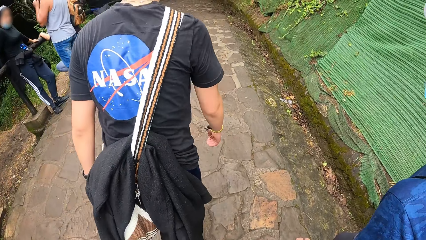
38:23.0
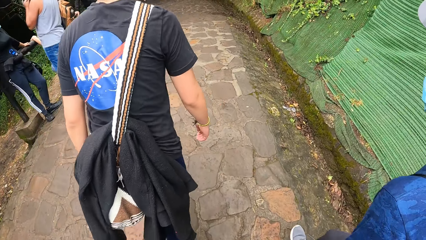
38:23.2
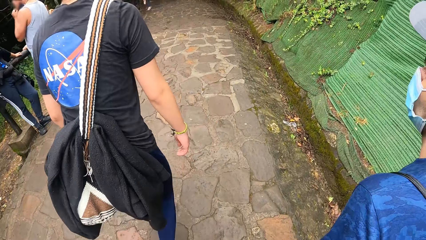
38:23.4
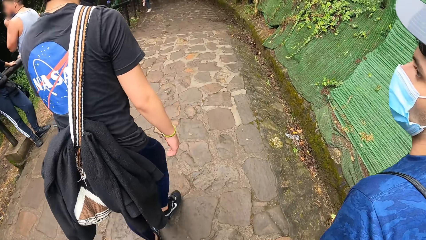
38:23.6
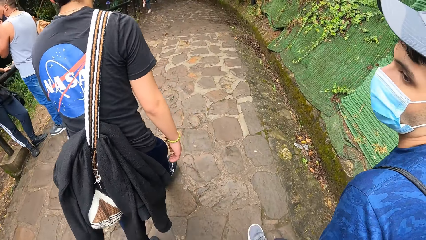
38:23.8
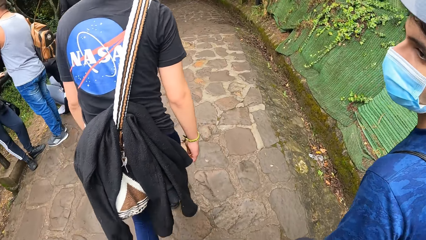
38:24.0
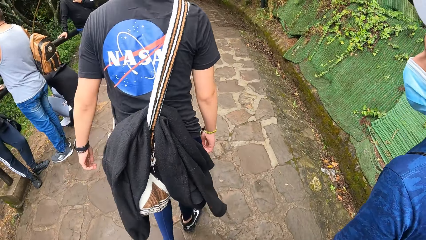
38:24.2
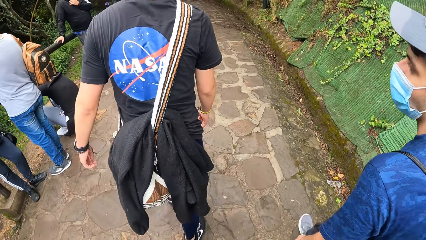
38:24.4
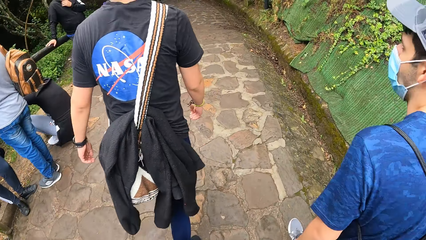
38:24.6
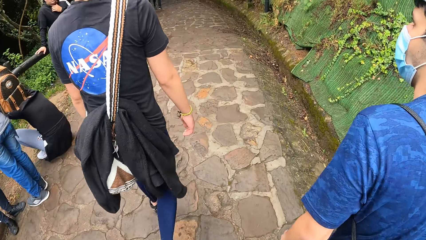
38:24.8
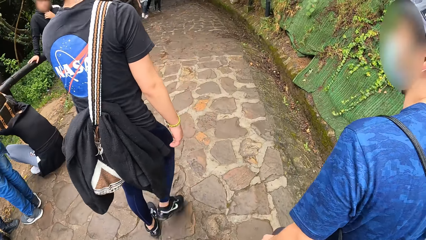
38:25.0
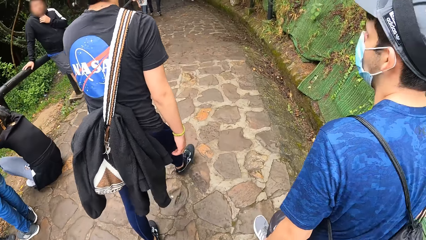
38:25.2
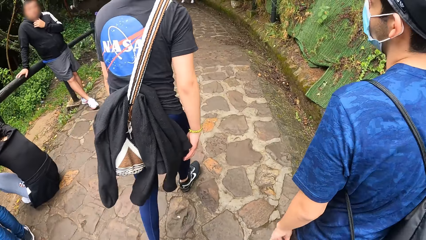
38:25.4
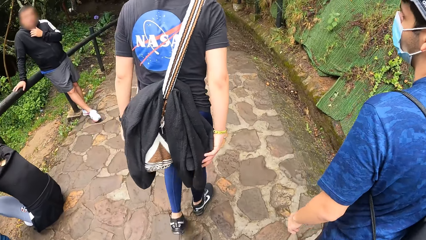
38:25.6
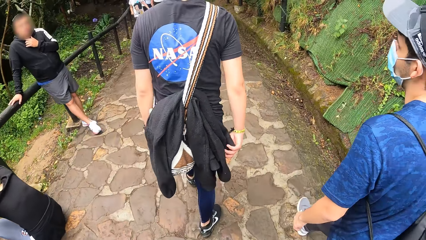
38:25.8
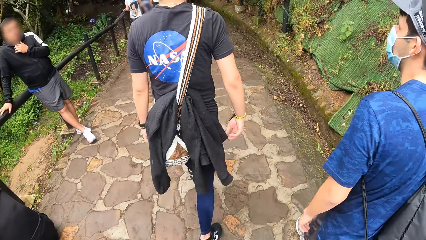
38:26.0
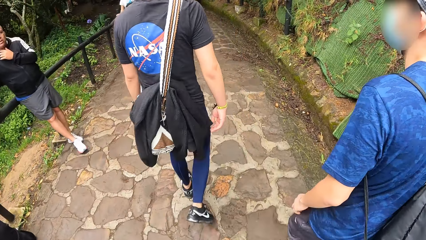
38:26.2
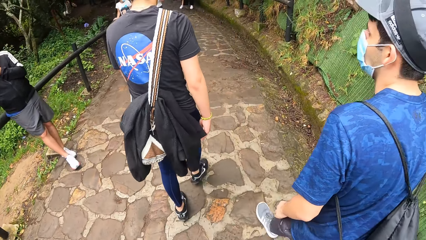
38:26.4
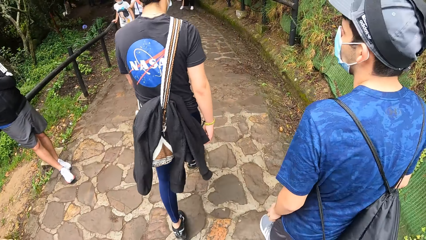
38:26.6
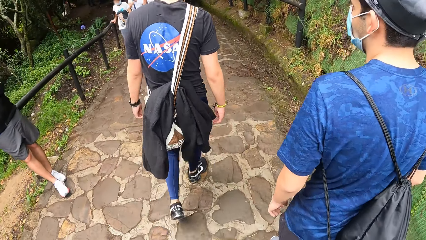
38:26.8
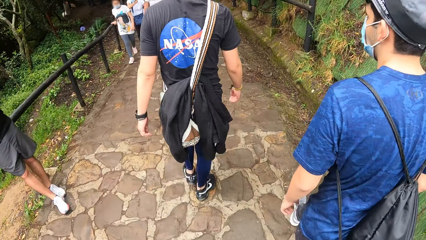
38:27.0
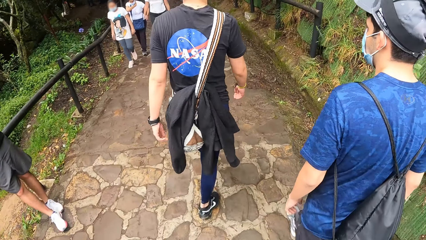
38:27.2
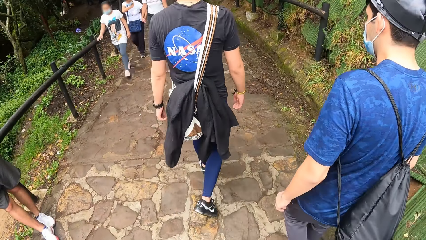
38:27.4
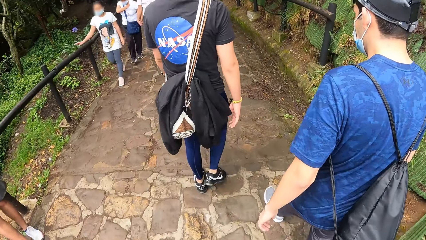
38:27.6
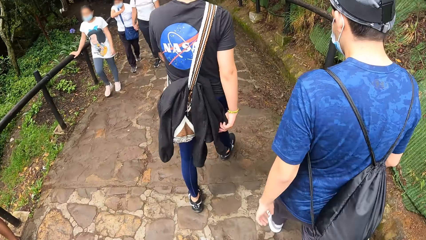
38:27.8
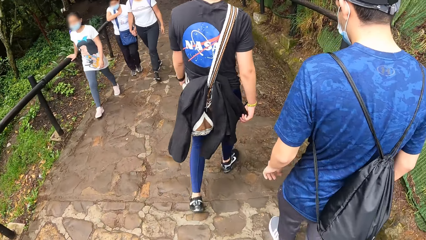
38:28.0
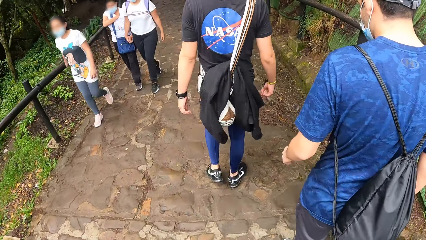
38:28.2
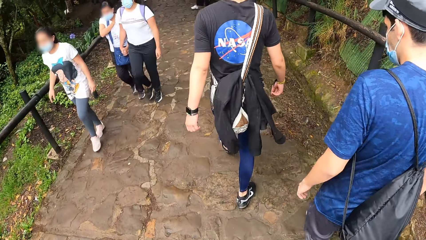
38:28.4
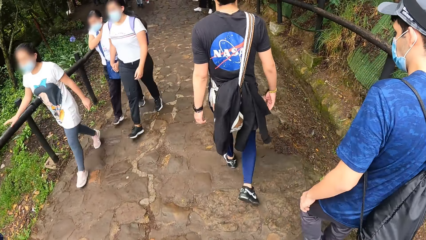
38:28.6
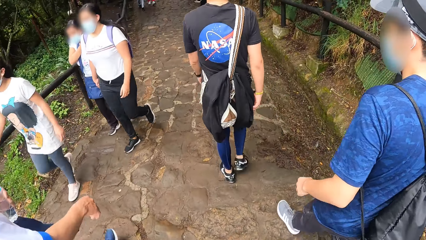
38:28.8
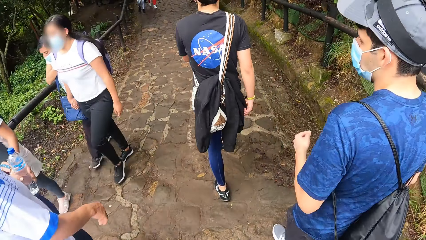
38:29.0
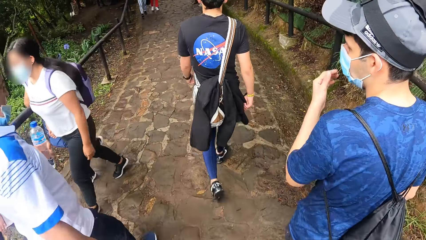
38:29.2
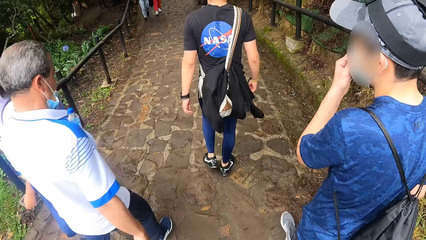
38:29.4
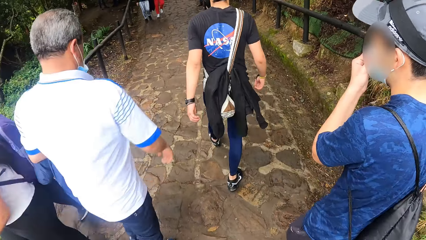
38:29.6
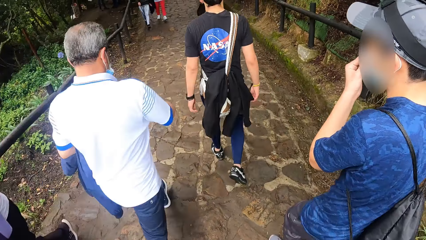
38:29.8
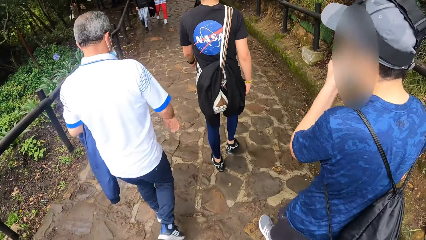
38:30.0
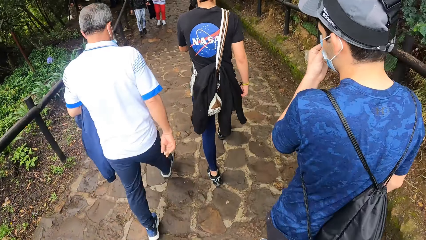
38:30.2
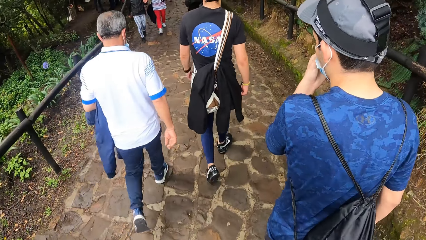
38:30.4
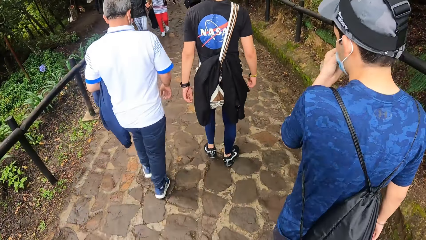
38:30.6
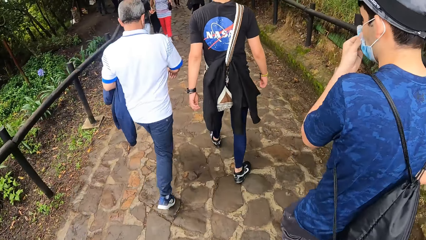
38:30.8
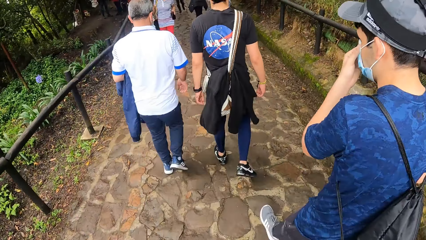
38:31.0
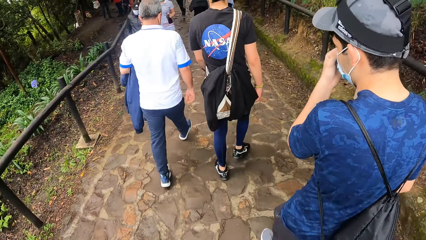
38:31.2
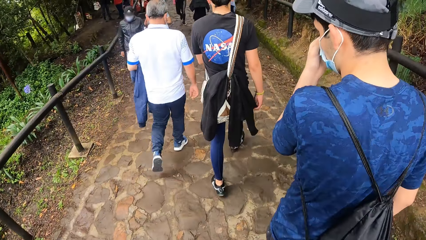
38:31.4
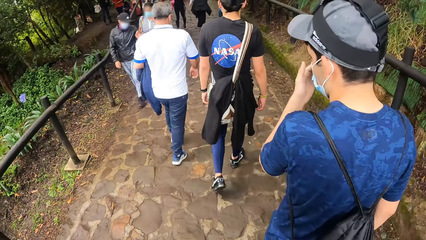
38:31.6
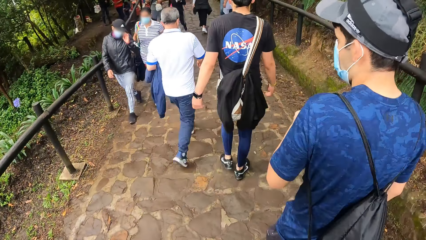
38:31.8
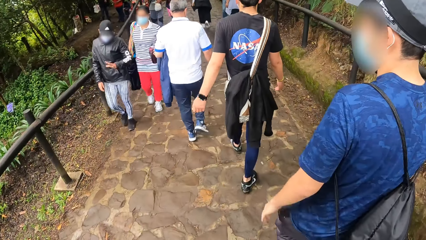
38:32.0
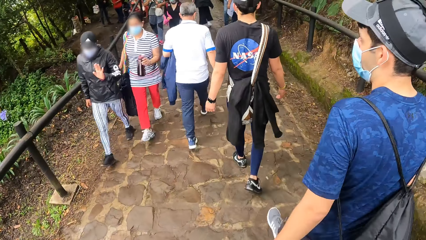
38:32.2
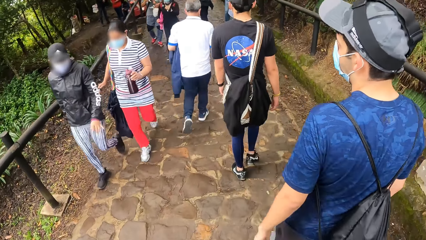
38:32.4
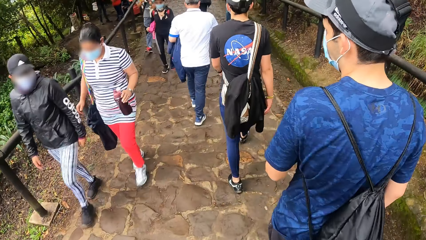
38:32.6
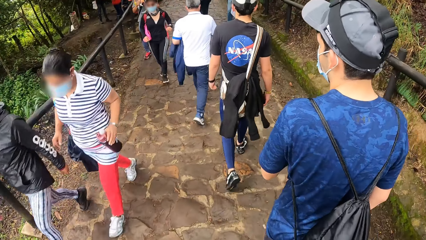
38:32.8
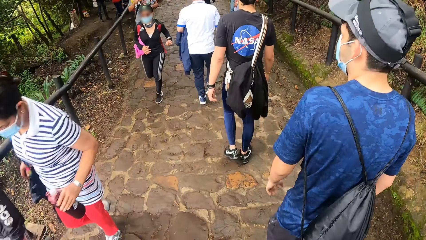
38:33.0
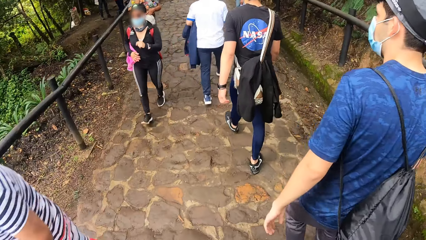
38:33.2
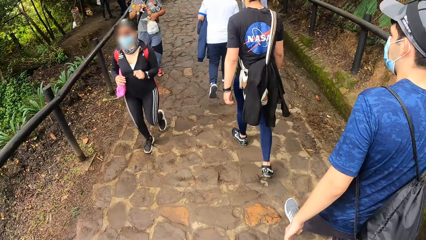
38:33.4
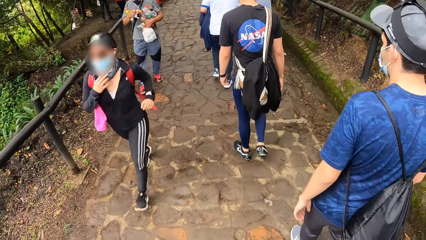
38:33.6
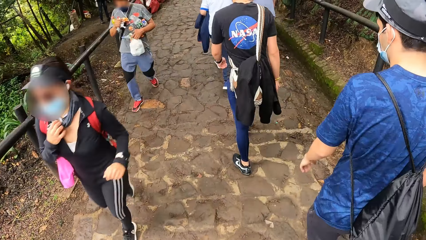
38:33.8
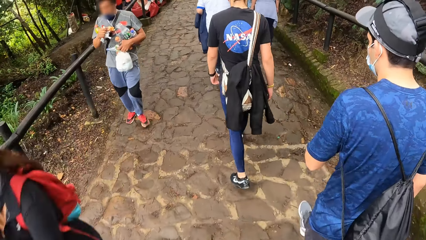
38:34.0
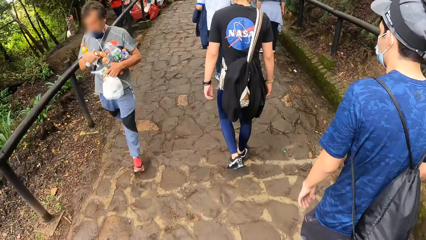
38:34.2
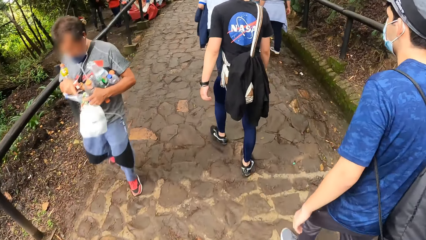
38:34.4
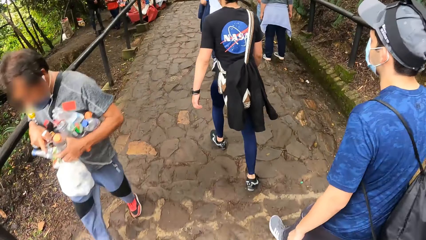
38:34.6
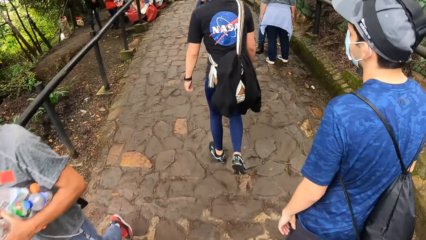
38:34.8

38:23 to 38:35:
The man touches his face with his left hand.

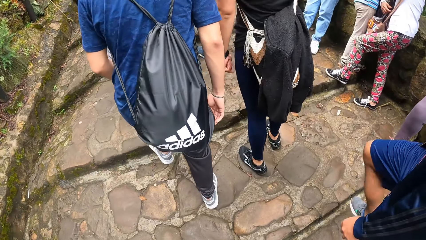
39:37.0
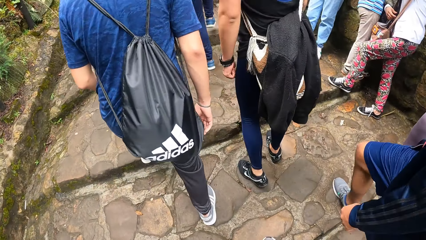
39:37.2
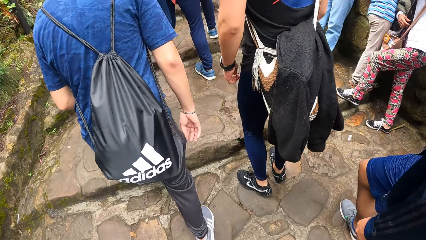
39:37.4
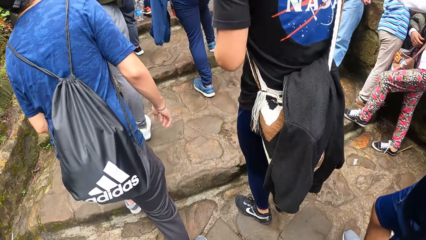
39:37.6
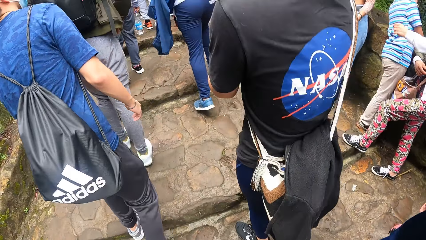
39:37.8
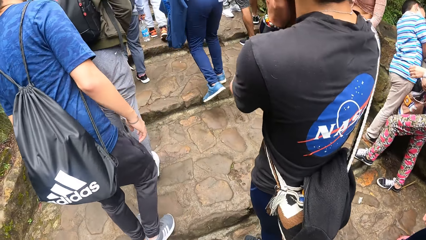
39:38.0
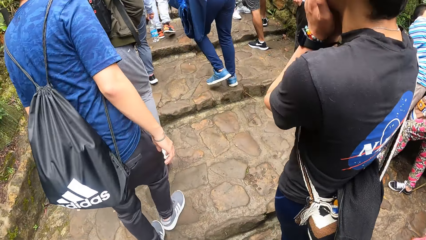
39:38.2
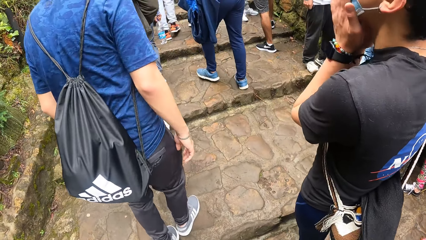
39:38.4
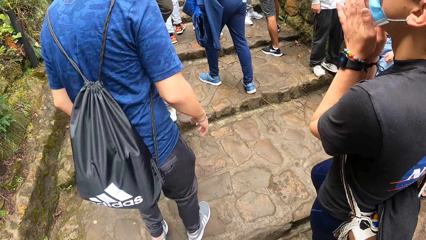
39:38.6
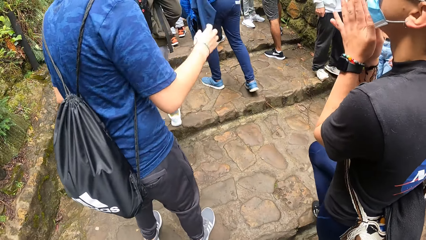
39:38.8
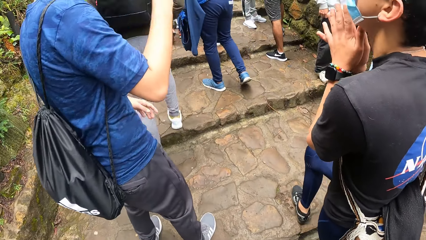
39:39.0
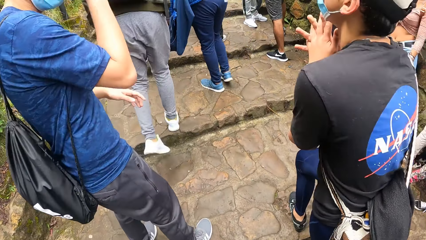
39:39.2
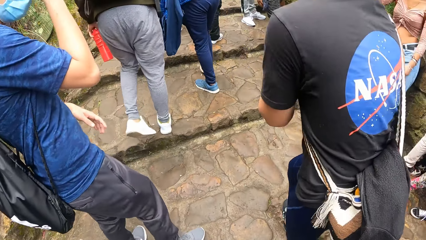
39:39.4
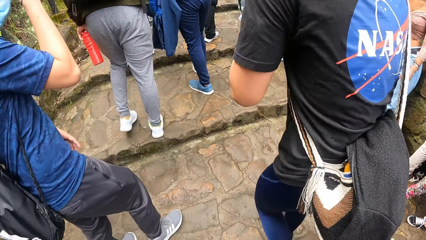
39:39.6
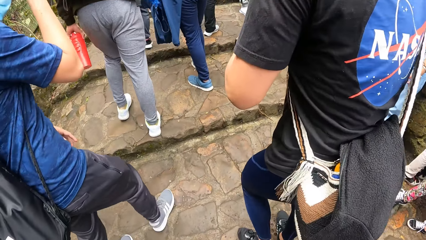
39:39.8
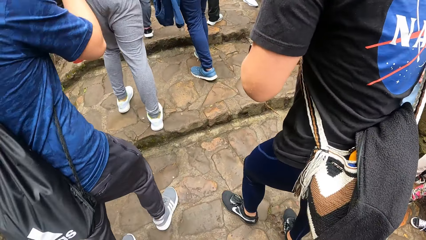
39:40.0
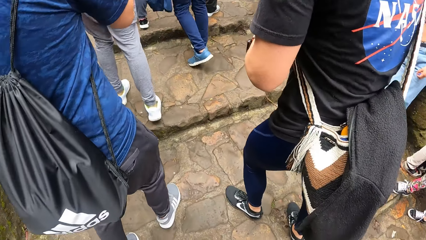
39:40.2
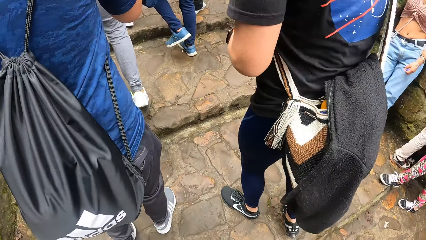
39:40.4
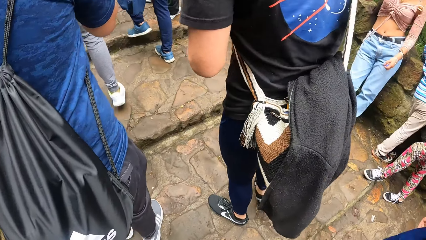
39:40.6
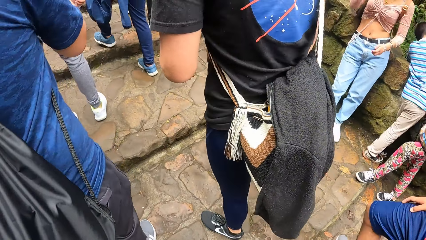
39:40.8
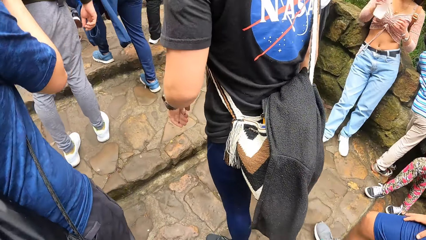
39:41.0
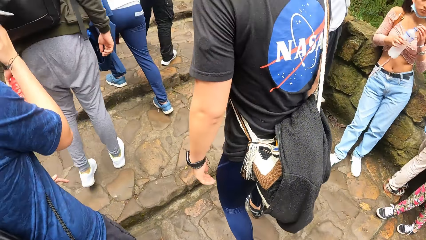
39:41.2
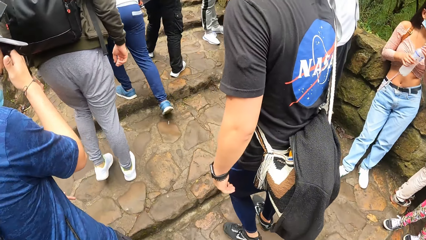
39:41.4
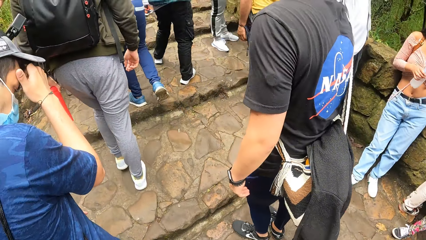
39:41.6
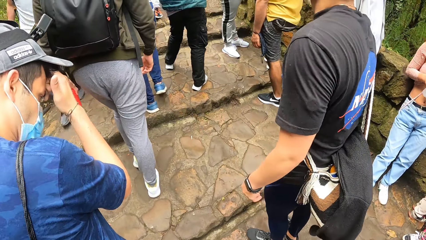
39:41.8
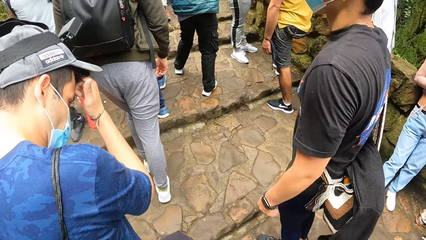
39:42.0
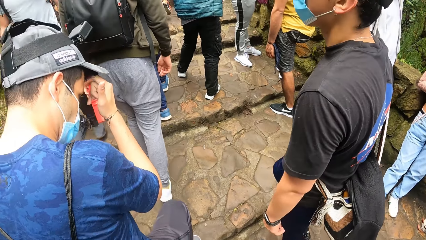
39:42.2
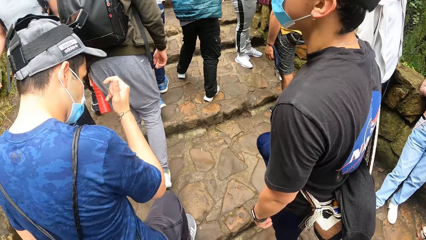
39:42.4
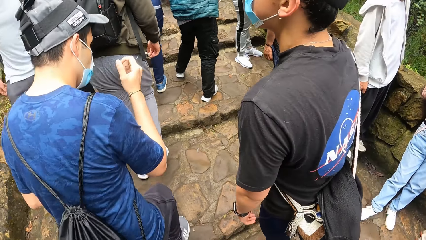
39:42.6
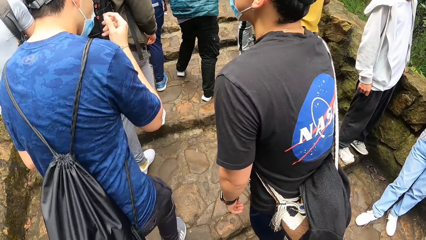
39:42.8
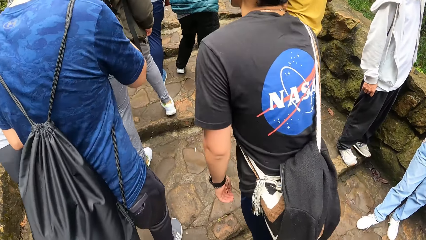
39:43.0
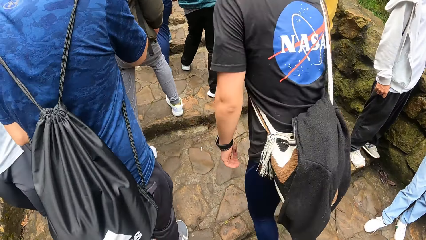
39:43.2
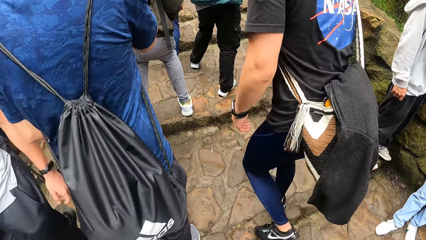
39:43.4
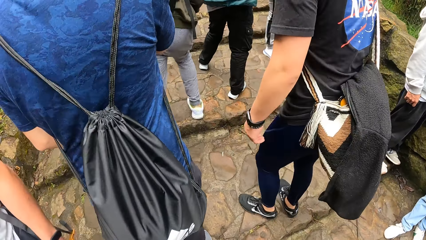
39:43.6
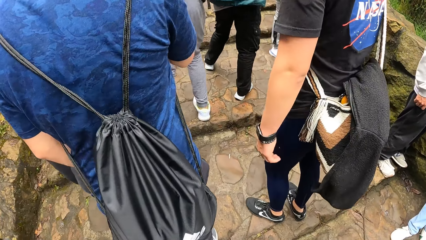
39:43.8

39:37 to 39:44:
The man touches his face with both hands. Another man touches his face with his right hand.
